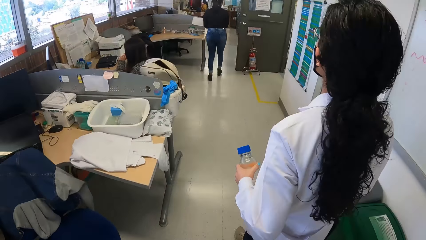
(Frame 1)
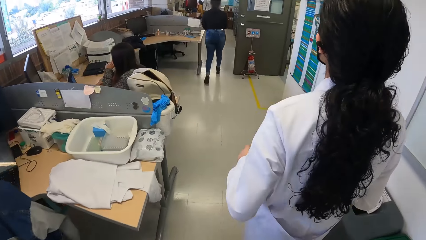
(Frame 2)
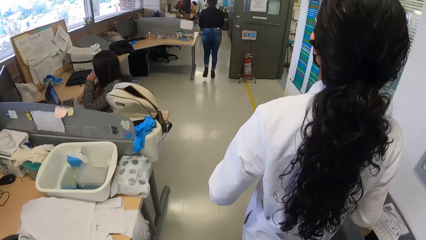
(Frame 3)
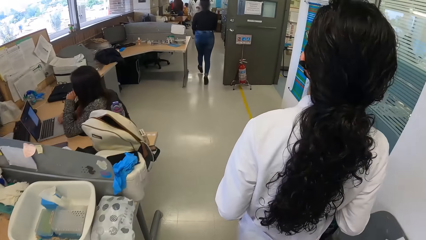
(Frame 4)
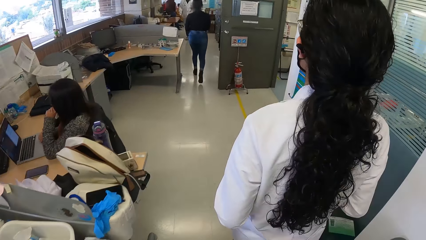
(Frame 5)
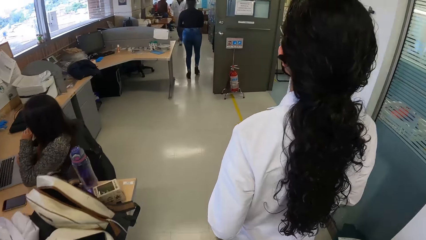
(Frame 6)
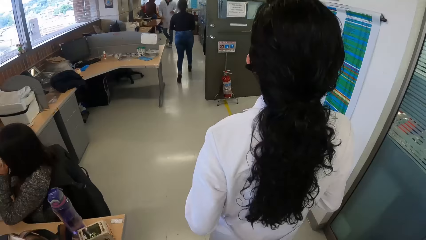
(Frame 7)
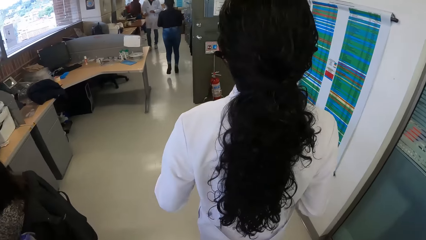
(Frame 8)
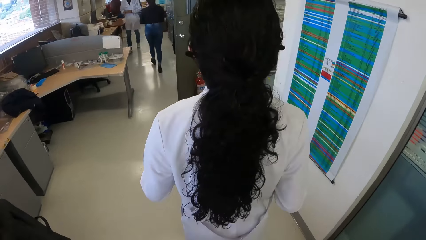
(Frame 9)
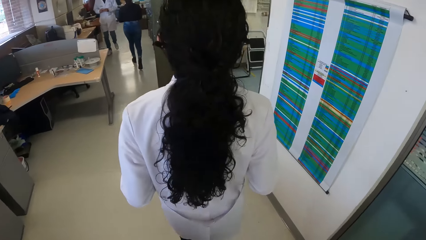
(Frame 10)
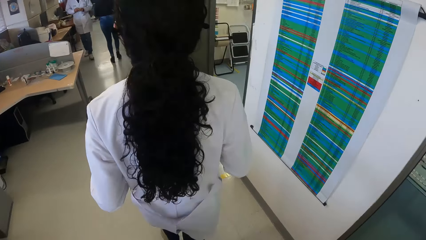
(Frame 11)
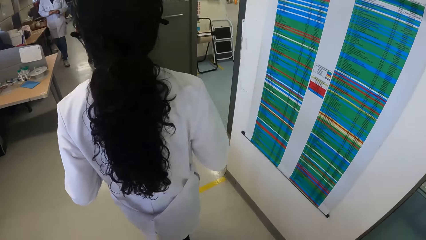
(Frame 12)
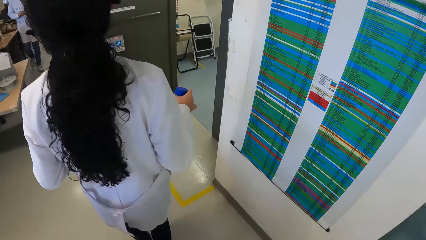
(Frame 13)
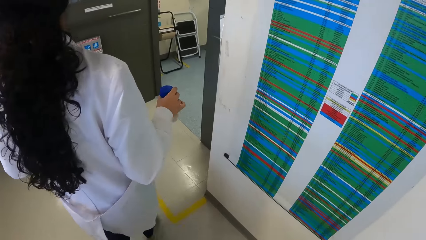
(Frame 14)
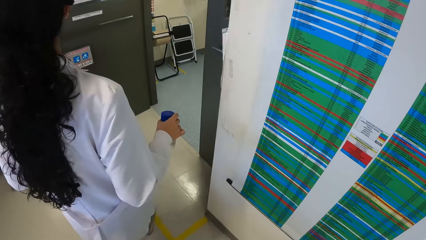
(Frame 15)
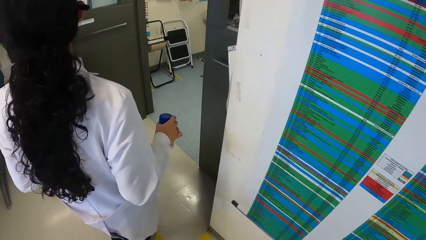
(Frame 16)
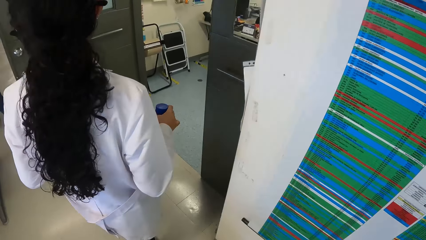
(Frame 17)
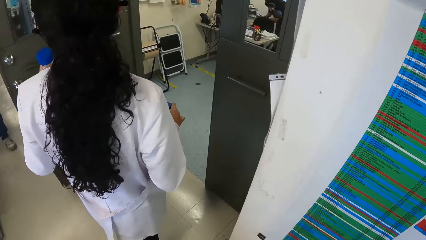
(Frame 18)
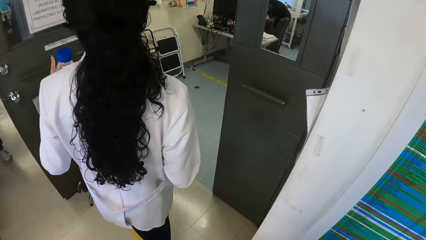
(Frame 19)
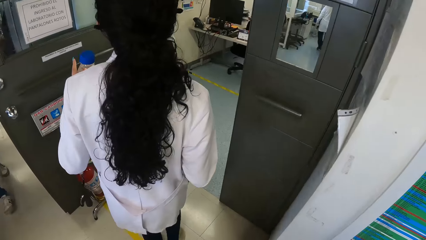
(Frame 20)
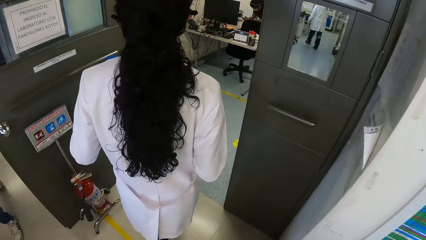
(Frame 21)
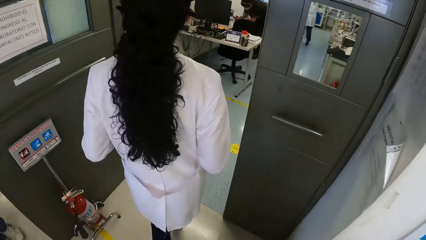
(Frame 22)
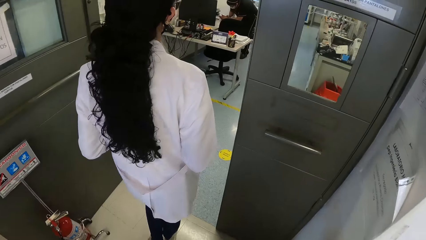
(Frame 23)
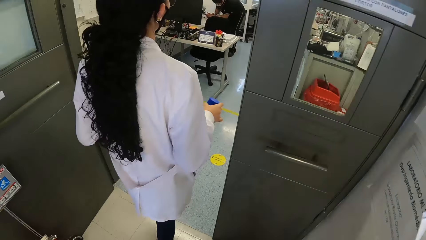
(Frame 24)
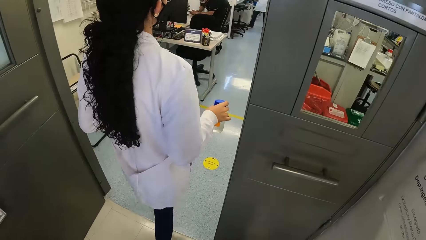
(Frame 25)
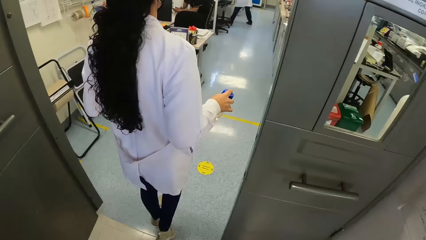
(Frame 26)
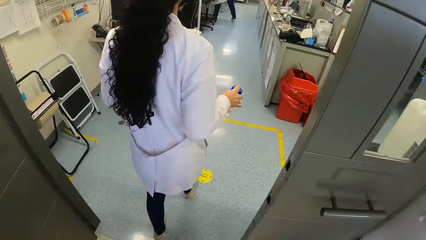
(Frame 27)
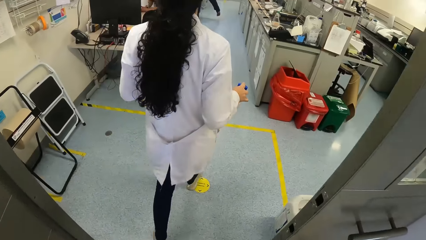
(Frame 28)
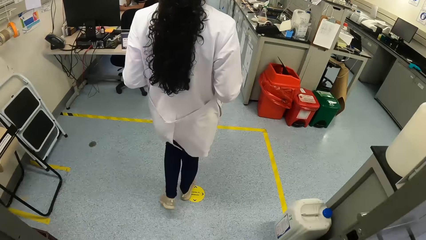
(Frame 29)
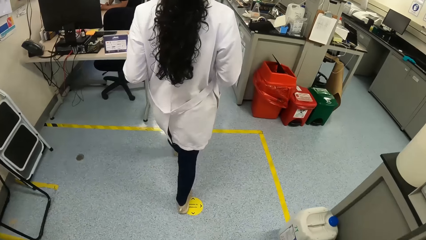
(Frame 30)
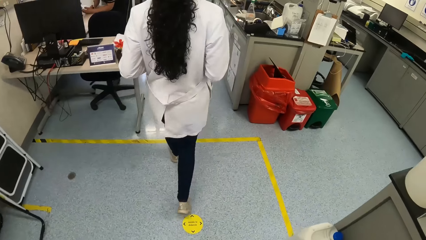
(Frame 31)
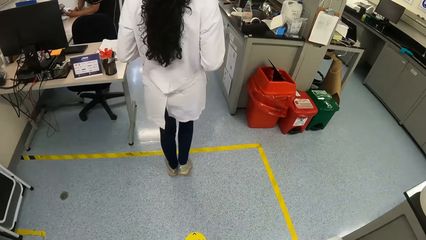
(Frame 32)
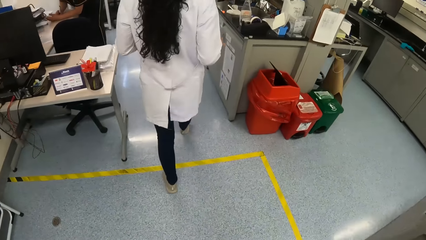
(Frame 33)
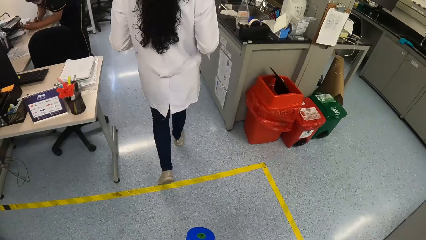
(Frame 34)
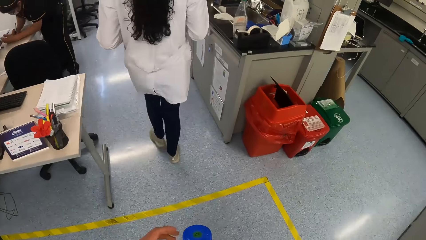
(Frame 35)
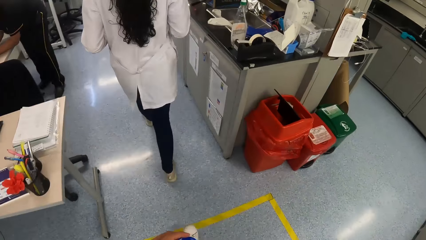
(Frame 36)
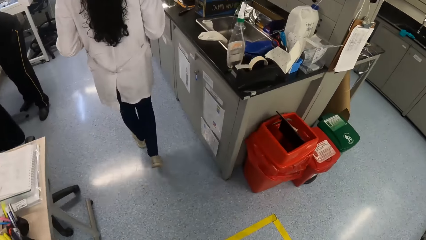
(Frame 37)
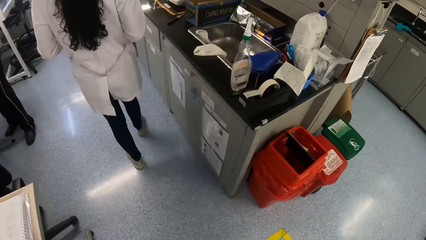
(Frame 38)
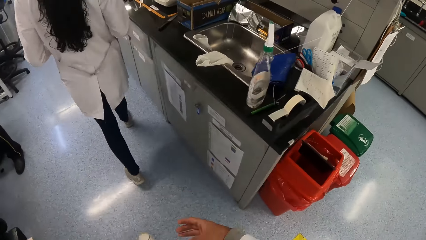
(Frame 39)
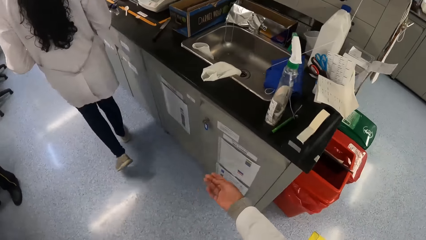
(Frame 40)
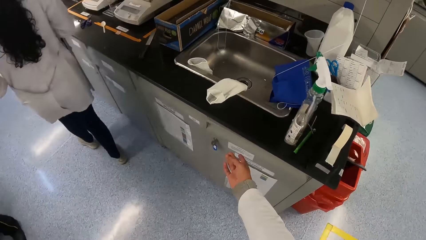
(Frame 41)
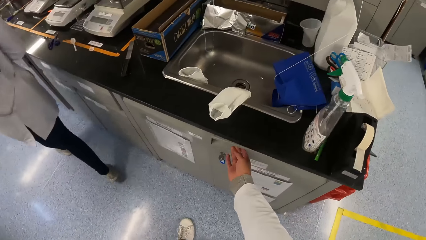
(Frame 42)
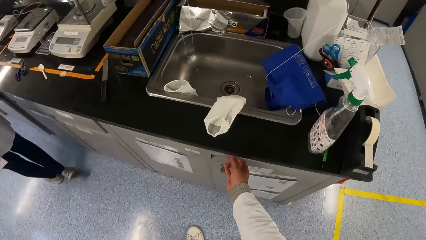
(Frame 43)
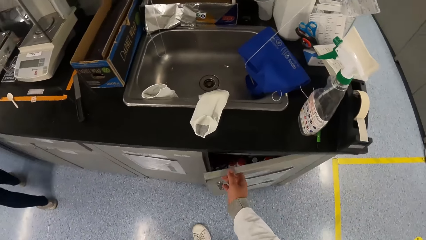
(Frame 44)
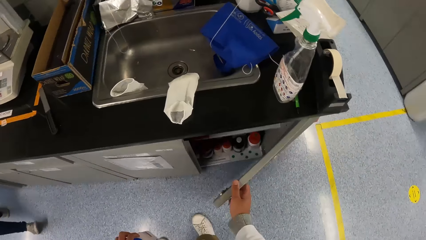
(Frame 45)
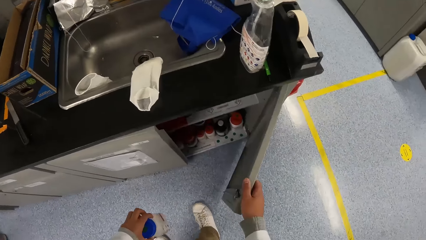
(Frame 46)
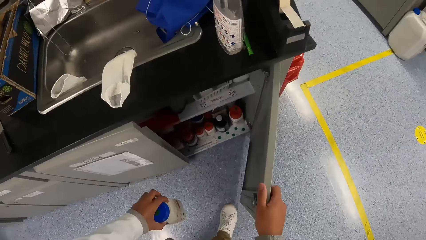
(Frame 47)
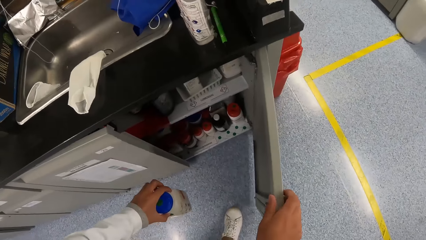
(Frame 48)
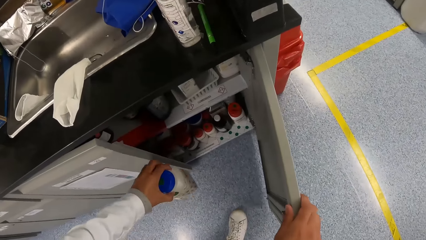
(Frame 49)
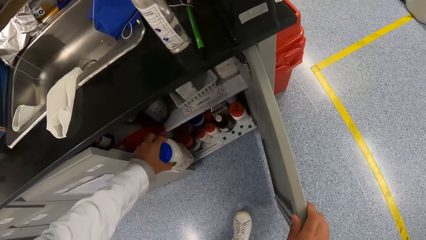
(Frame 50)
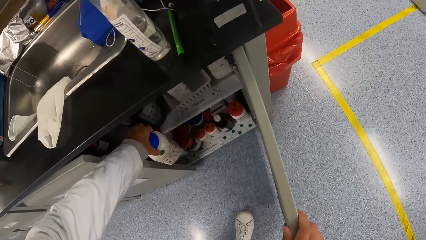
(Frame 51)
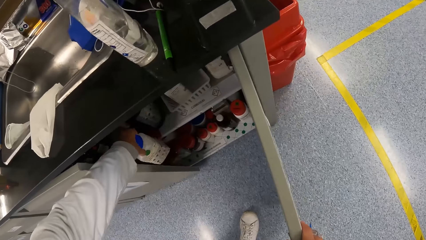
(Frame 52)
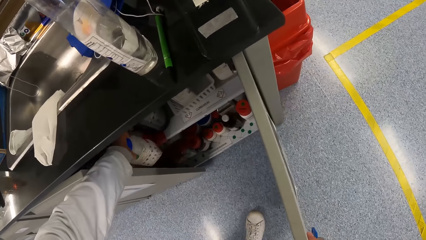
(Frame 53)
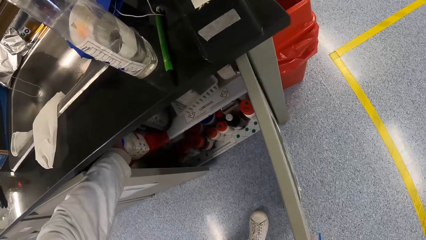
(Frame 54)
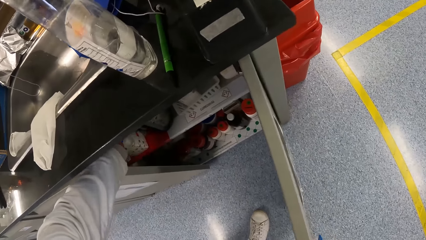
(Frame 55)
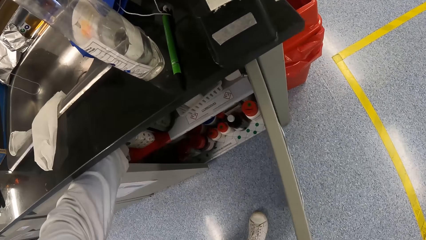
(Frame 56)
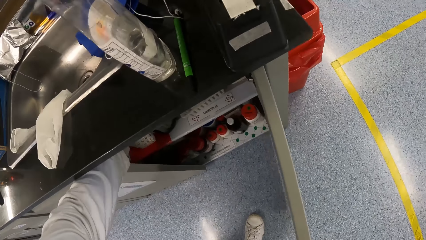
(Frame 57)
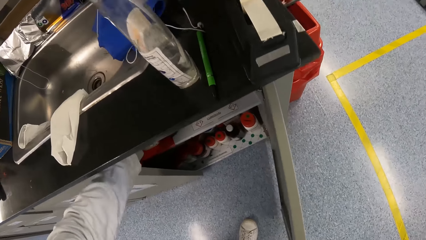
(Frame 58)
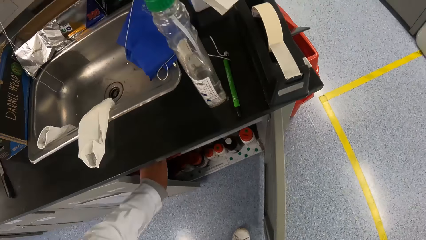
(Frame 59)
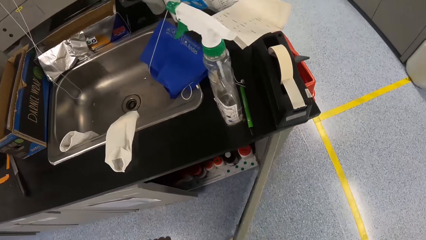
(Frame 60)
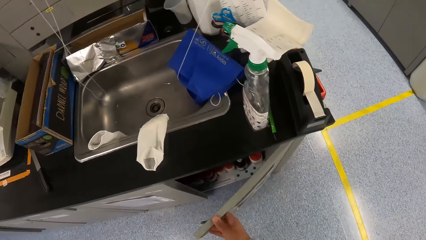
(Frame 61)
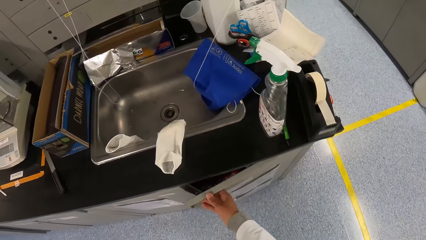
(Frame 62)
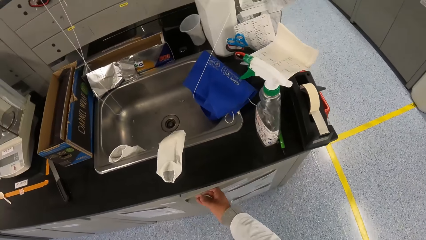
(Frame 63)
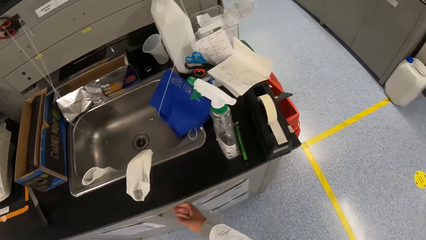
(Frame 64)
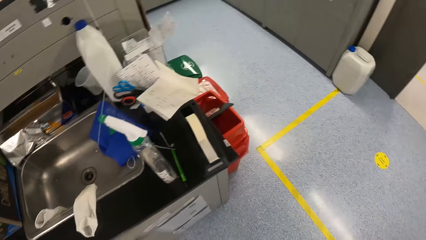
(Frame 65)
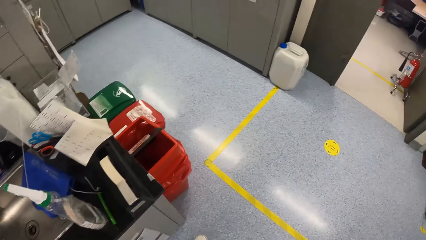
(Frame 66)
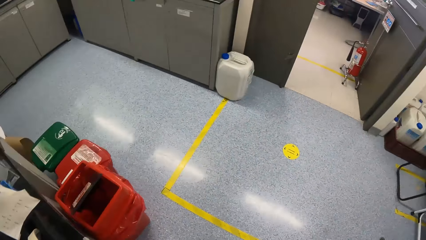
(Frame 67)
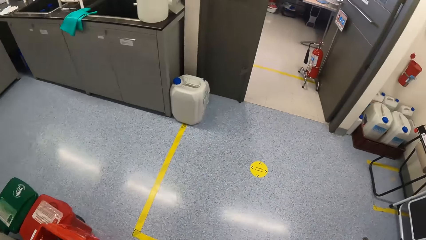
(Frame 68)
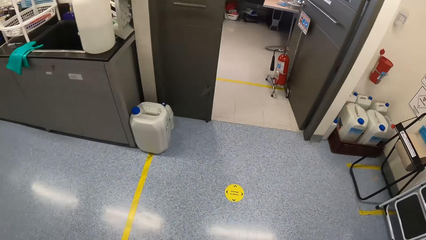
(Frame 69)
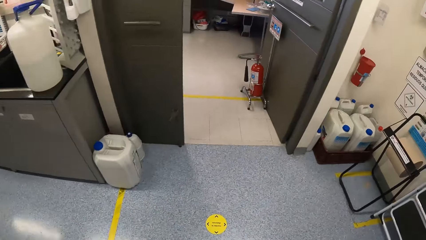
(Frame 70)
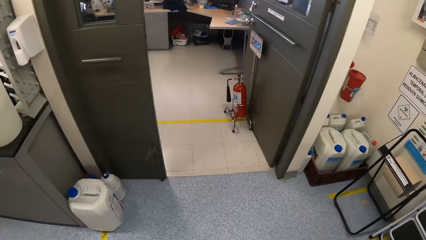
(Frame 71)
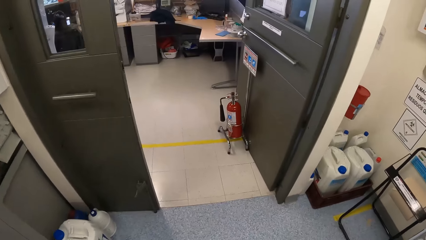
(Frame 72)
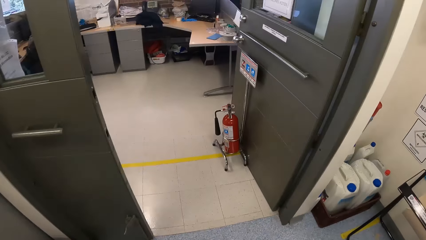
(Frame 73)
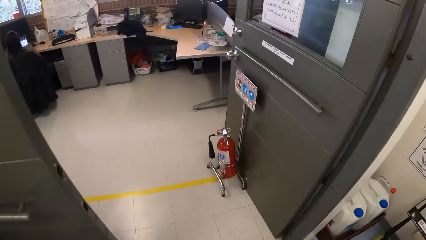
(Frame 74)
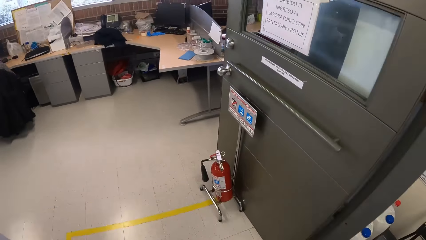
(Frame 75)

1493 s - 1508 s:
The camera wearer enters into a laboratory from the hallway. He passes the container in his right hand to his left hand. He opens the base cabinet with his right hand. He places the container in his left hand into the base cabinet. He closes the base cabinet with his right hand. He walks towards an elevator.
